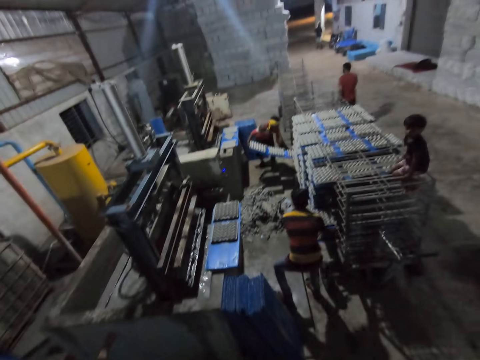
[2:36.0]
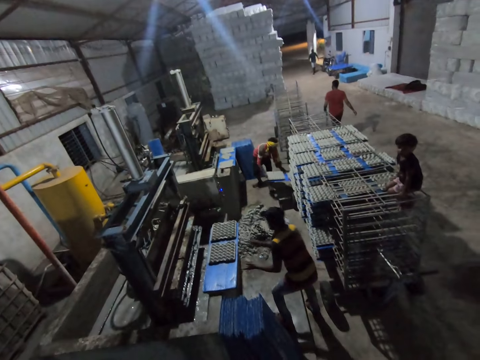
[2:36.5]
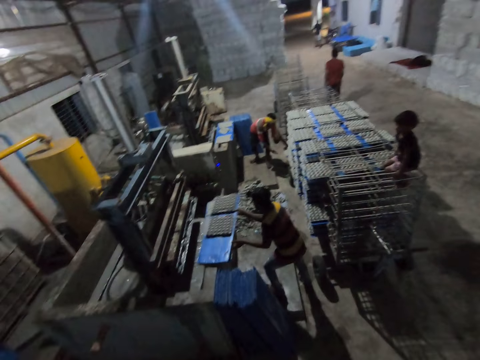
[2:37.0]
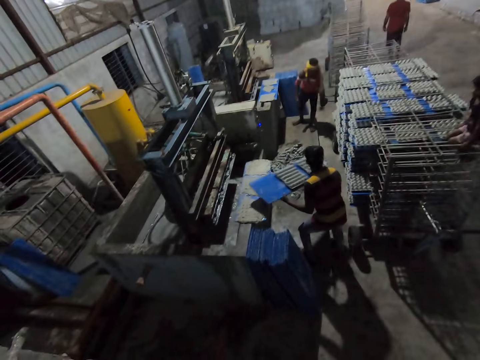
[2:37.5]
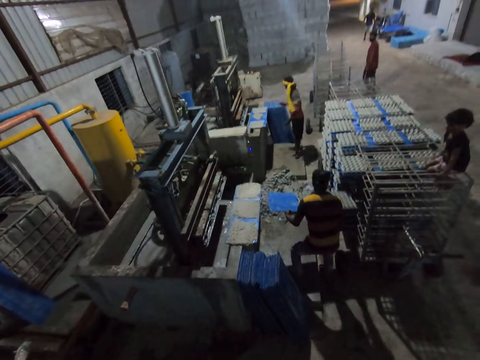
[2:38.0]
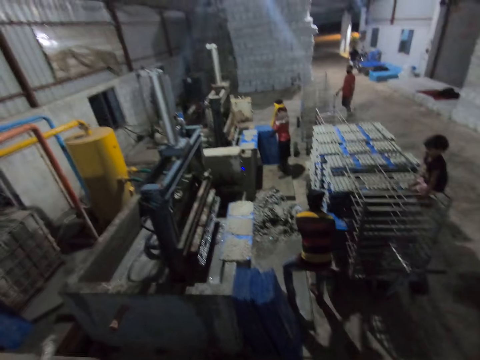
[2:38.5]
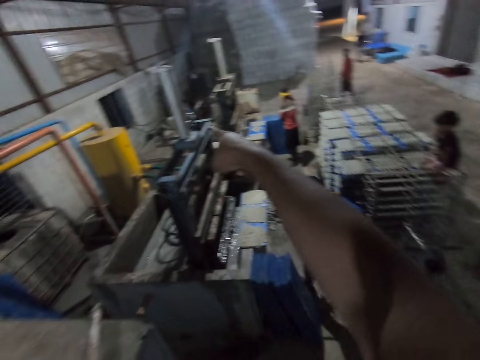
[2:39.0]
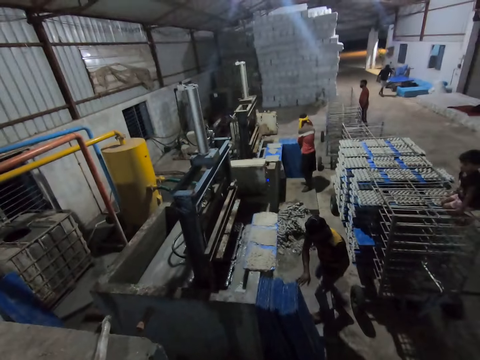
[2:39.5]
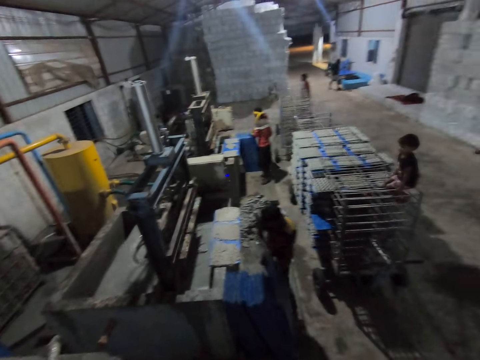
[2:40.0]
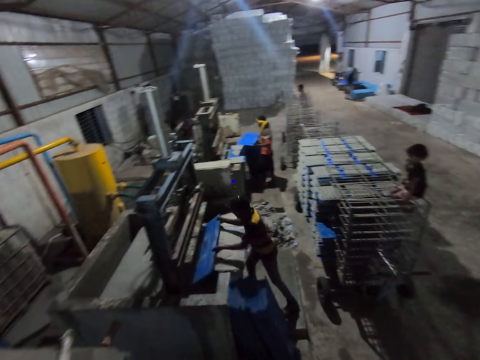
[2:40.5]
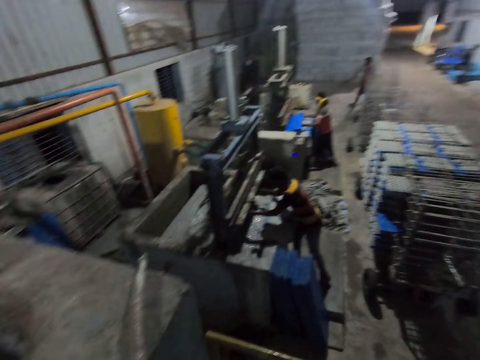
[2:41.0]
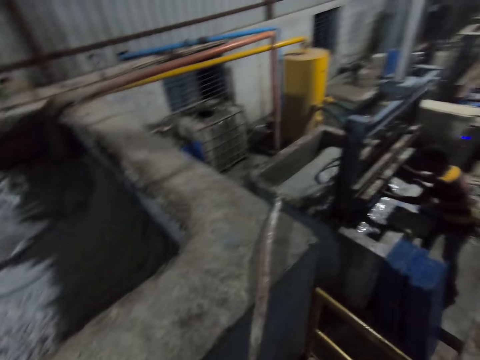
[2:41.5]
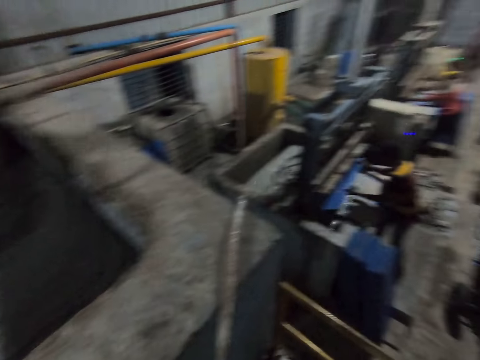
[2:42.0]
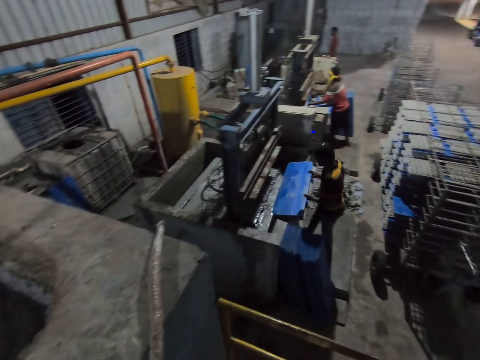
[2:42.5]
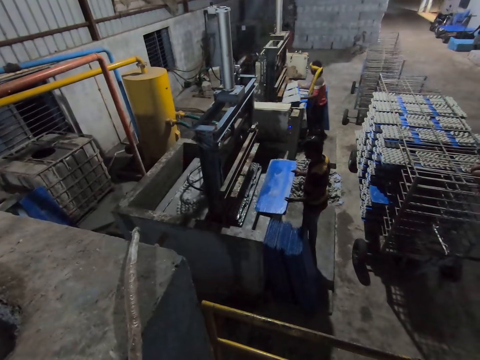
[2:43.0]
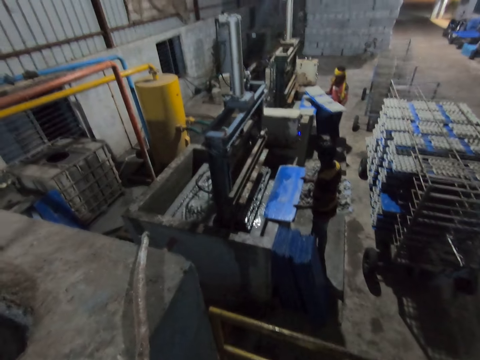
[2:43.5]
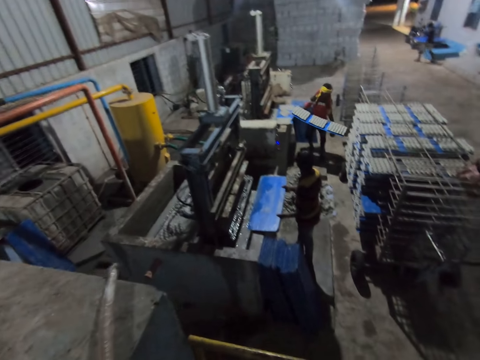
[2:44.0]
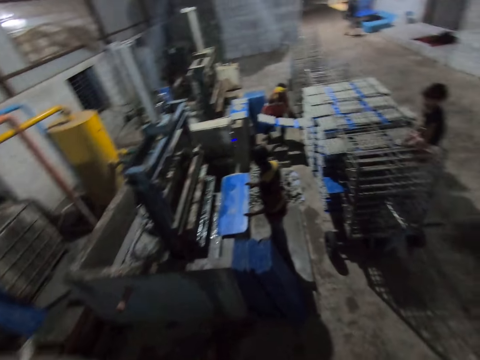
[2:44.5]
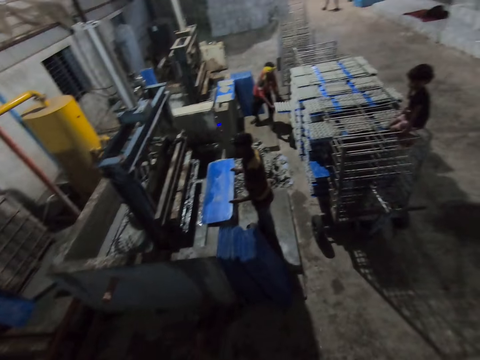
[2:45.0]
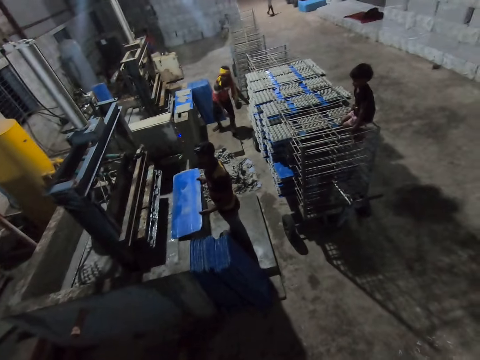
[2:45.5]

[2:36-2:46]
The man places the board in the tray rack with both hands. Another man picks the board from the pulp molding machine with both hands and places the board in the tray rack with both hands. The camera wearer talks to the other man and gesticulates with his right hand. The other man picks a board from the ground with both hands and holds the board. The first man picks a board from the ground with both hands. The other man places the board in the pulp molding machine with both hands. The first man collects some egg trays from the pulp molding machine with the board in his hands. The camera wearer pulls a board from the machine. He drops the board on the pulp molding machine with both hands. He interacts with a third man. The first man places the board in the tray rack with both hands.

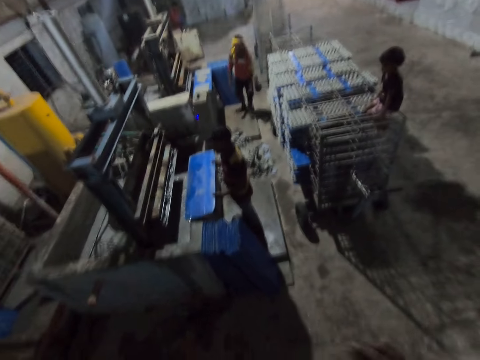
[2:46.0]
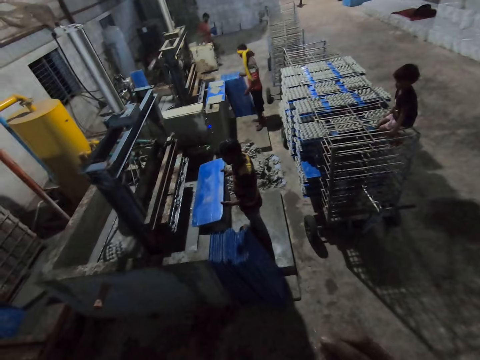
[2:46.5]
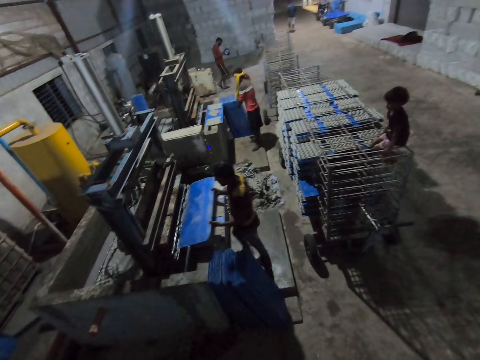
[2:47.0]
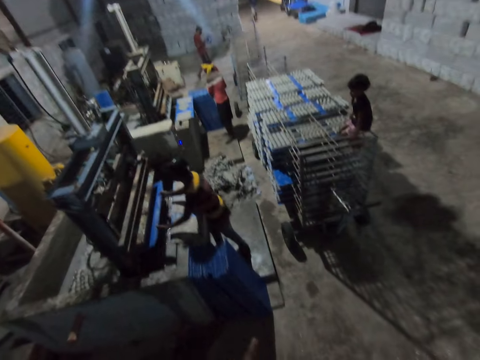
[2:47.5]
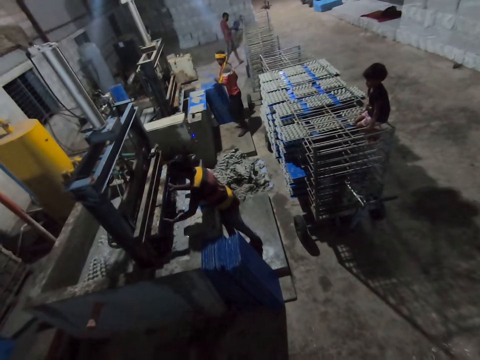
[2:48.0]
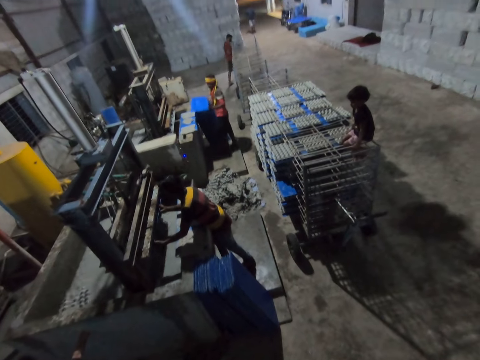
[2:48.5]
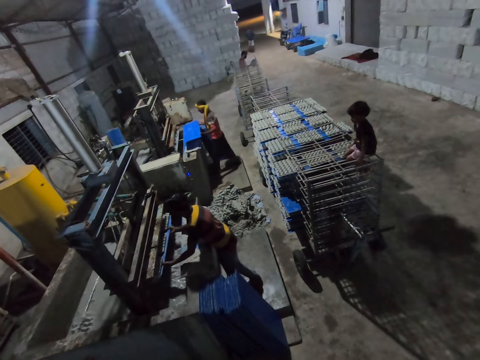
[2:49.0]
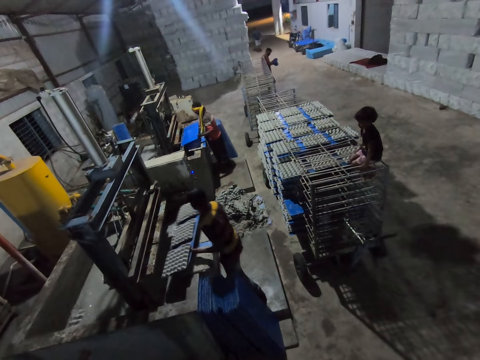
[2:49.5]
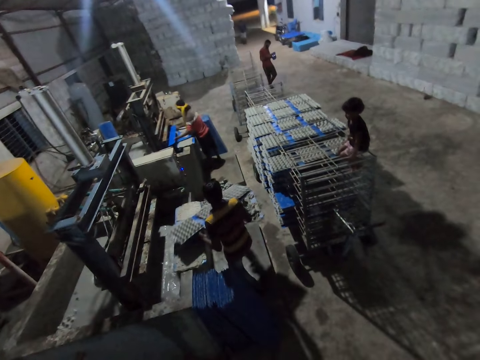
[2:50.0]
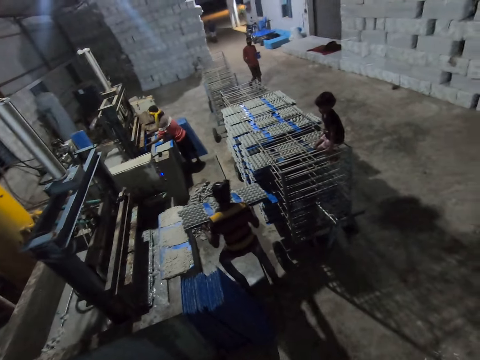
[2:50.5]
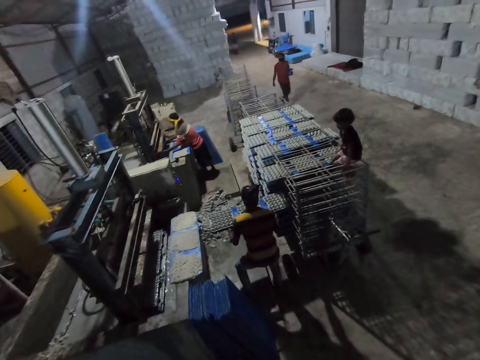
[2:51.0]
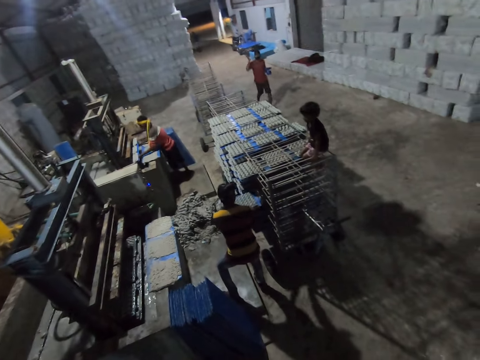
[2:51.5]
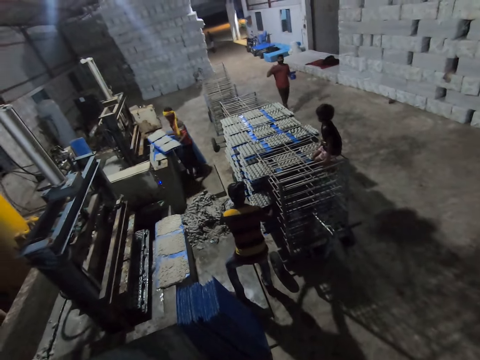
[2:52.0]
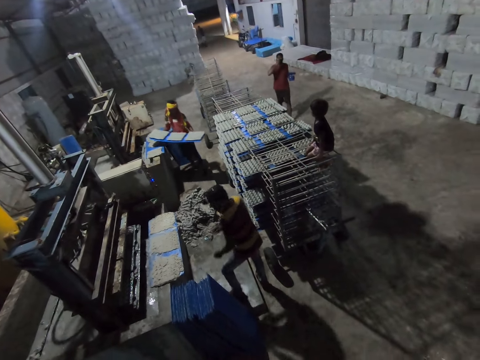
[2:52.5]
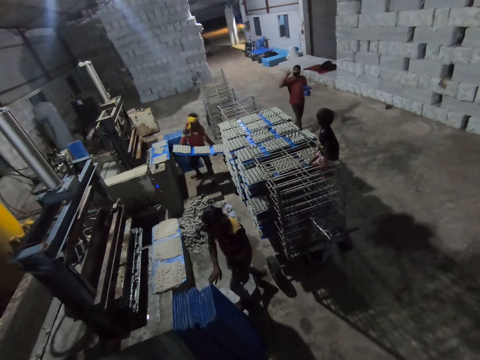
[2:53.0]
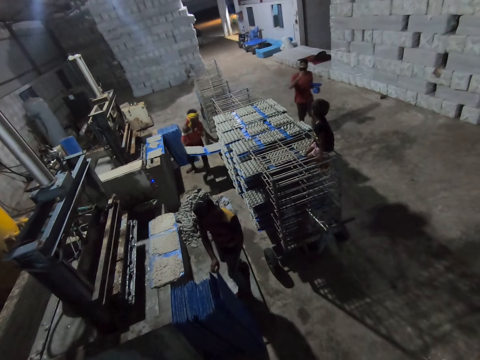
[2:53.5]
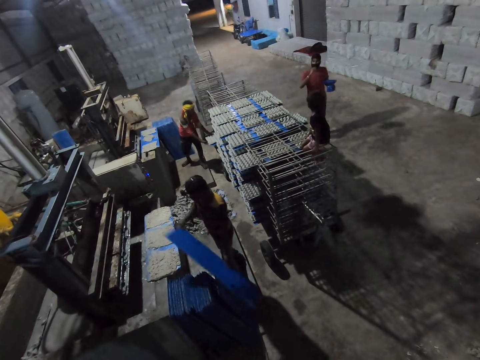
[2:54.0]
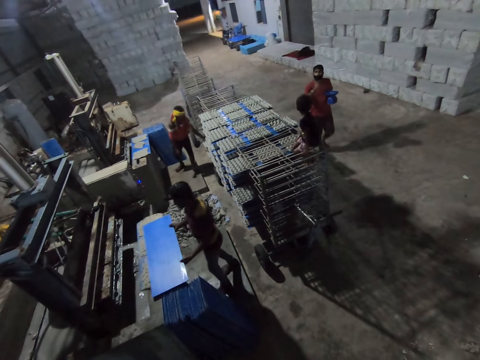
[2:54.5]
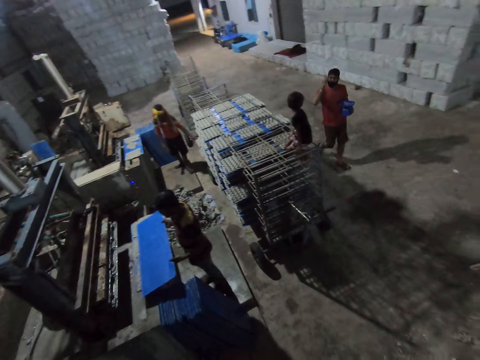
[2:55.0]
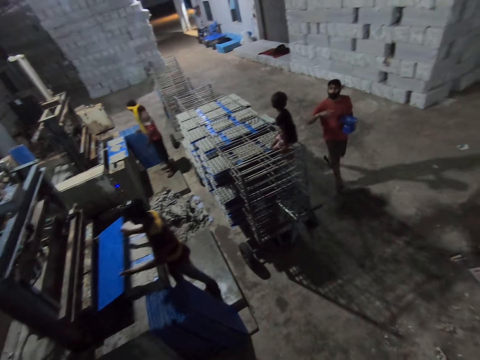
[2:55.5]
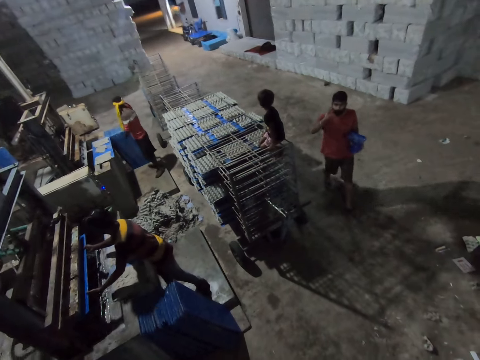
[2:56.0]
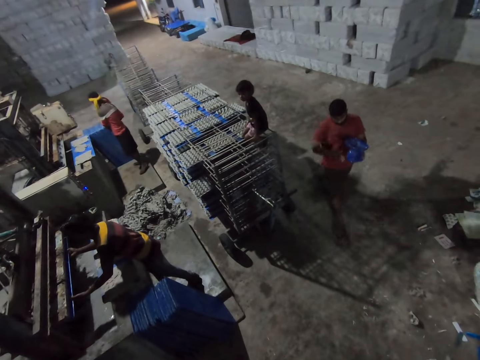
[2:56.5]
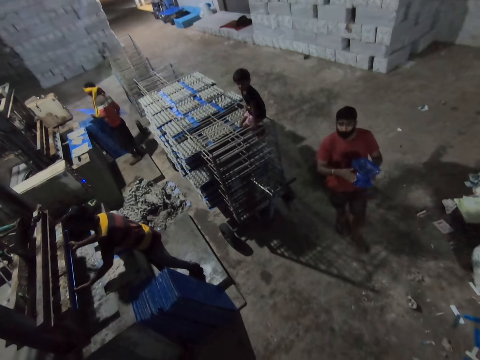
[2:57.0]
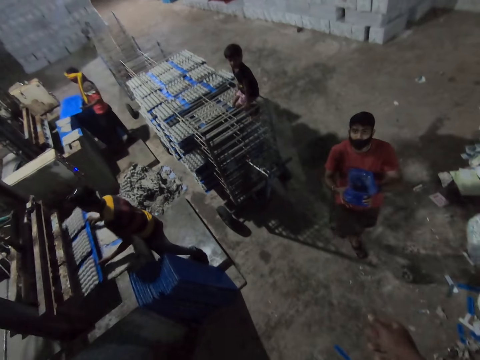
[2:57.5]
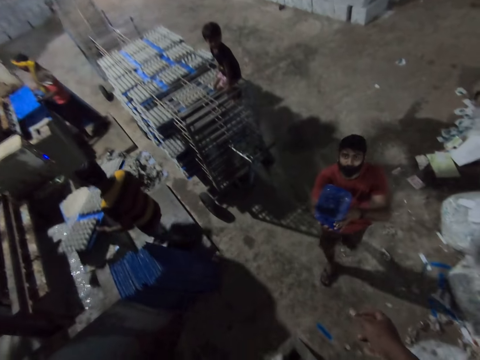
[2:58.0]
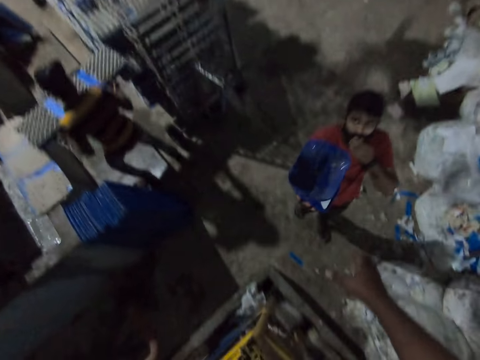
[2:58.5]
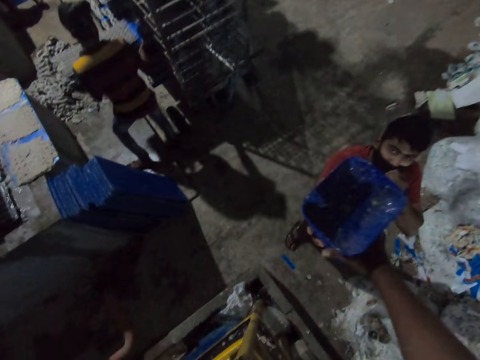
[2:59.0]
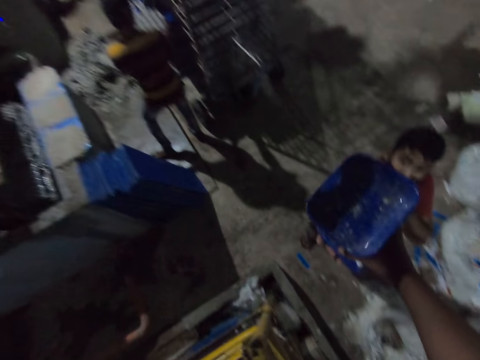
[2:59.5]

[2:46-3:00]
The camera wearer looks around. A man puts a board inside a machine and collects some egg trays from the pulp molding machine with the board in his hands. Another man picks a board from the ground with both hands and collects some egg trays from the pulp molding machine with the board in his hands. The first man places the board in the tray rack with both hands. The other man places the board in the tray rack with both hands. The first man picks a board from the ground with both hands, puts the board inside the machine, and collects some egg trays from the pulp molding machine with the board in his hands. The other man picks a board from the ground with both hands and collects some egg trays from the pulp molding machine with the board in his hands. The first man places the board in the tray rack with both hands. A third man hands a scale to the camera wearer with both hands. The camera wearer collects the scale from the third man with both hands.

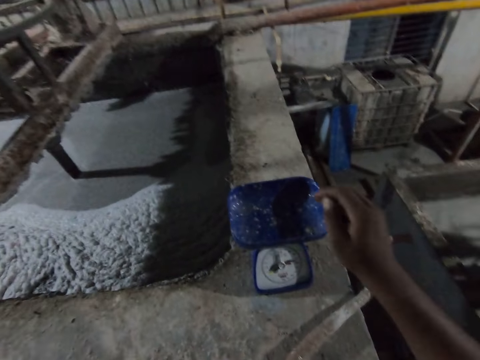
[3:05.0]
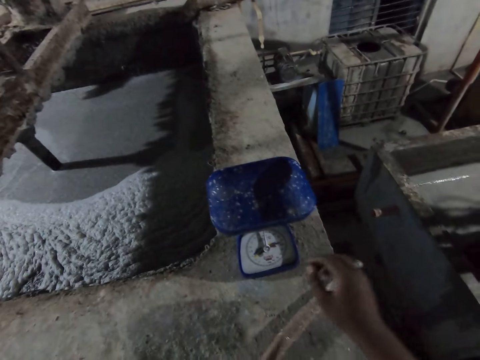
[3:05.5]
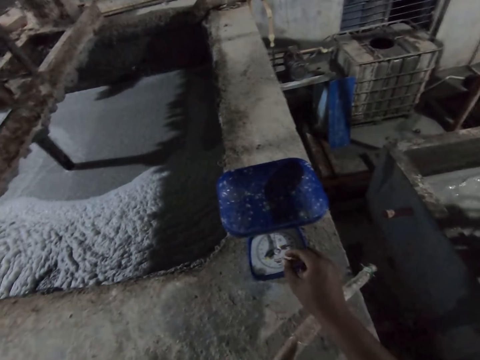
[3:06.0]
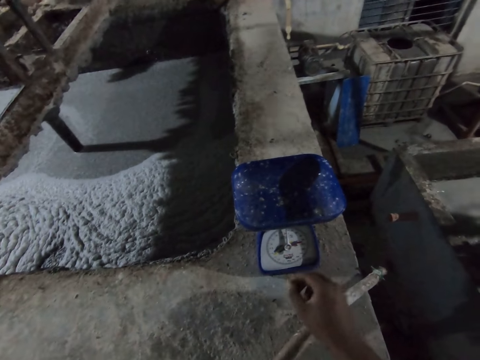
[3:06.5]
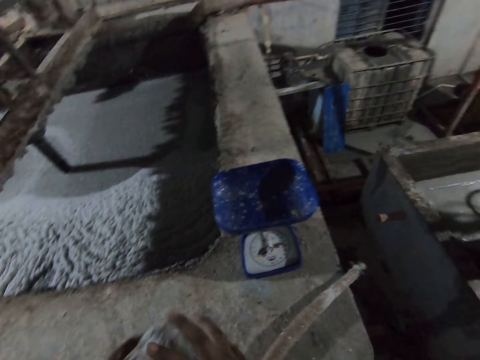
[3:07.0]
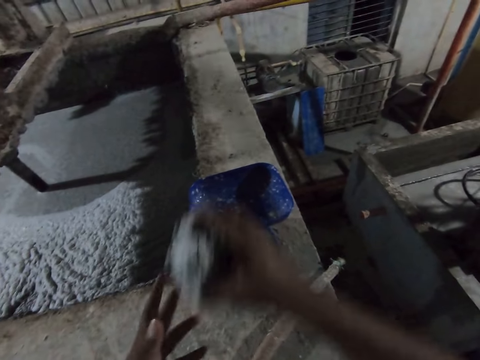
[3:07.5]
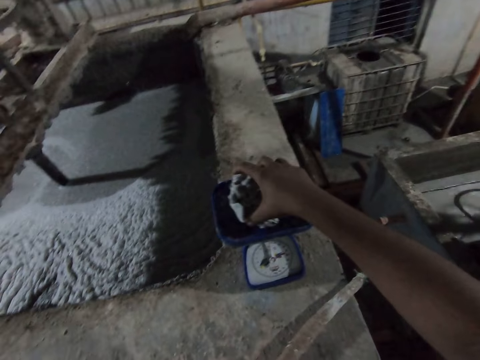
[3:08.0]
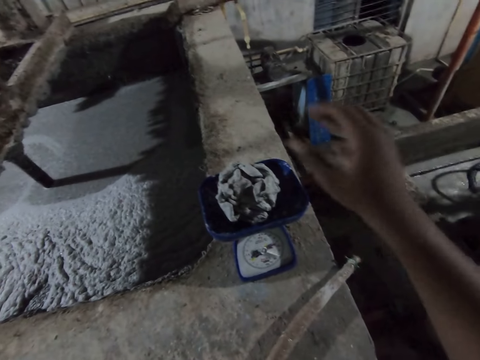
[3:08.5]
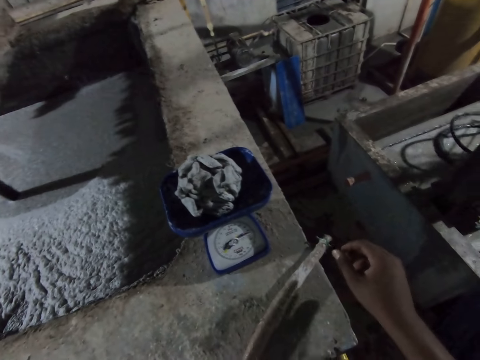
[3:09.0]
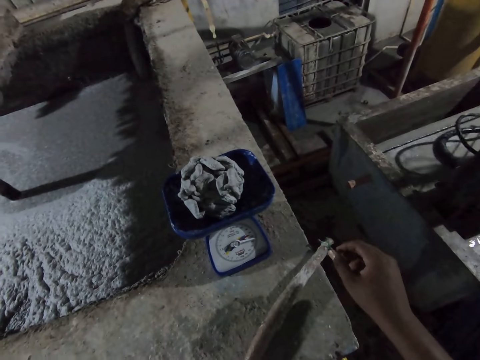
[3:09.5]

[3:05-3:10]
The camera wearer looks at the weighing machine. He collects the squeezed egg tray from his left hand with his right hand. He drops the squeezed egg tray in the scale with his right hand. He looks at the weighing machine.
